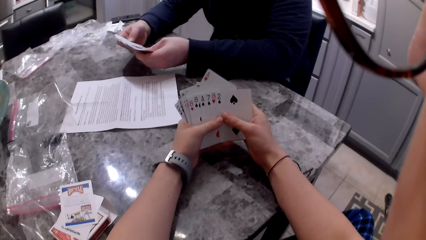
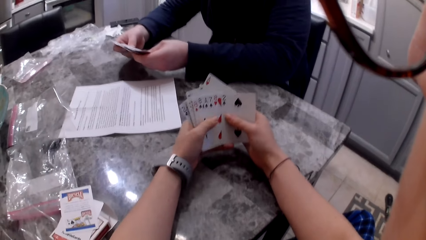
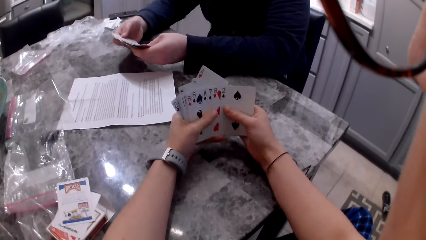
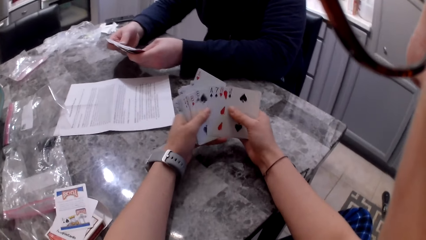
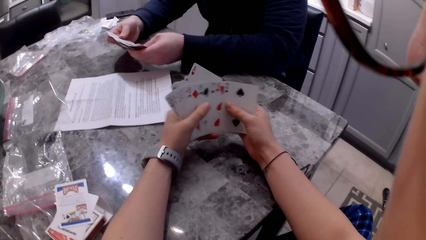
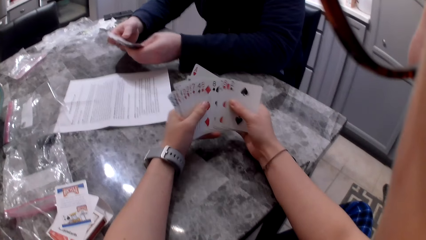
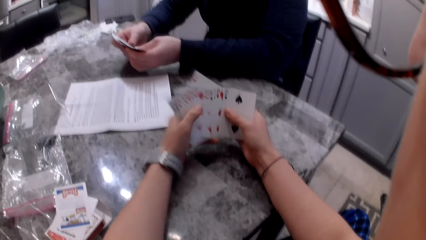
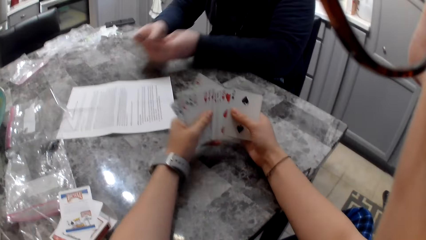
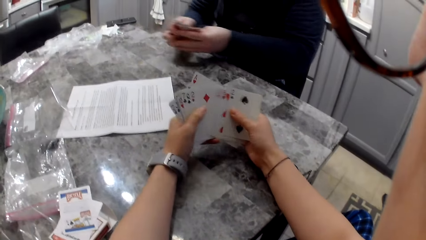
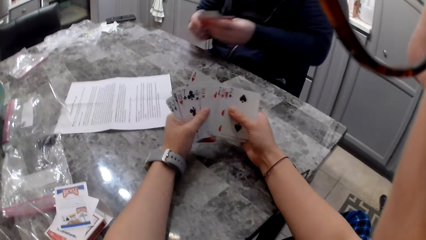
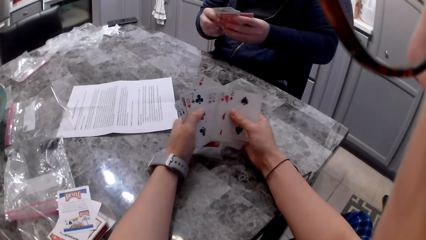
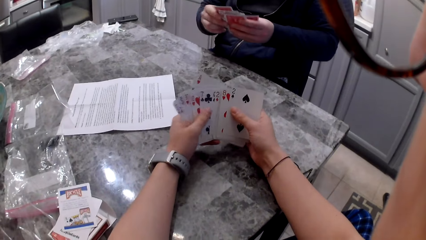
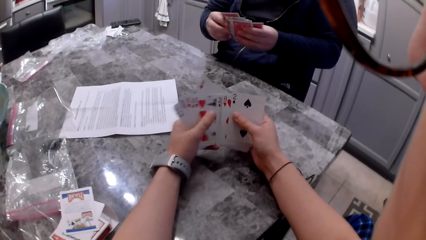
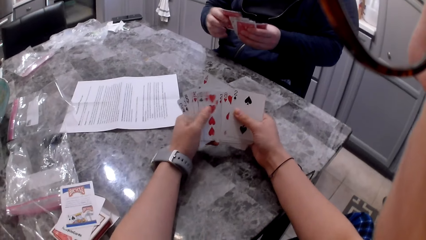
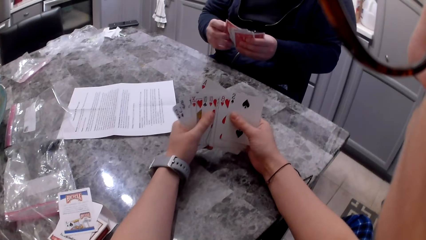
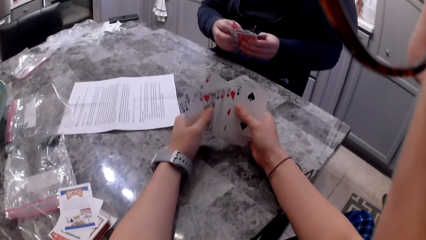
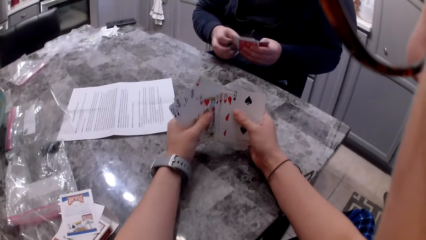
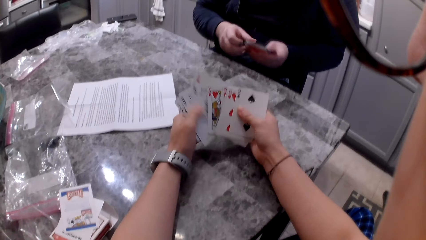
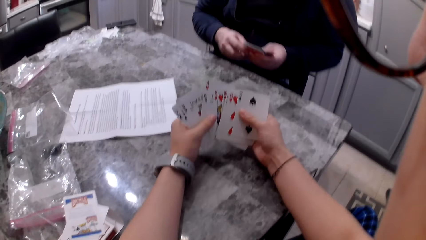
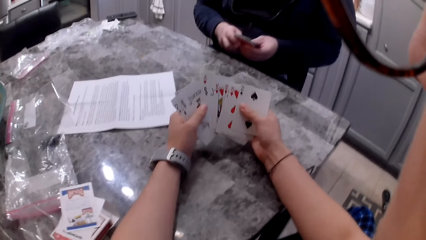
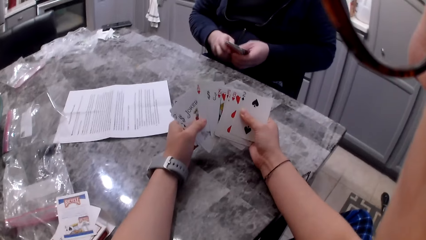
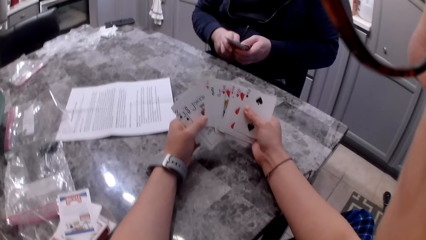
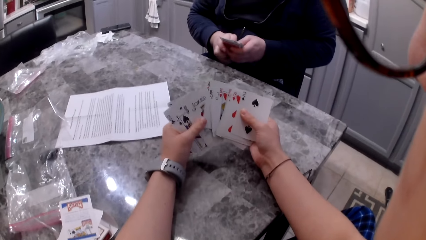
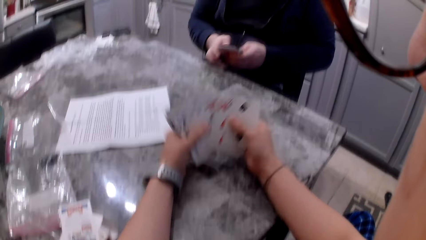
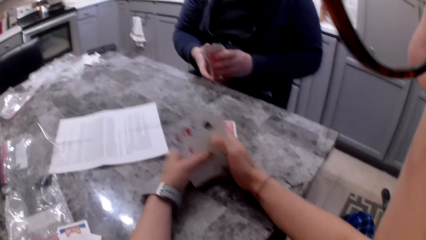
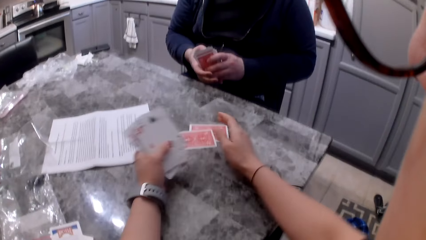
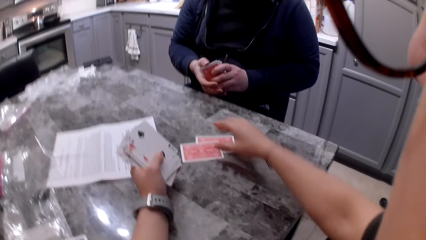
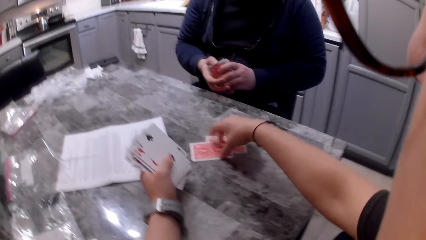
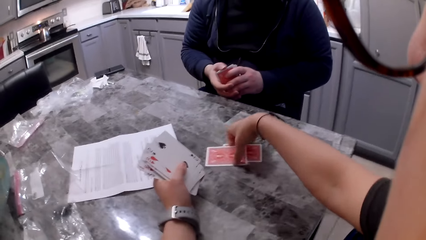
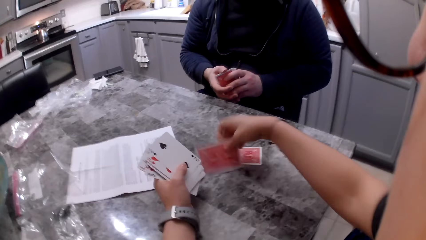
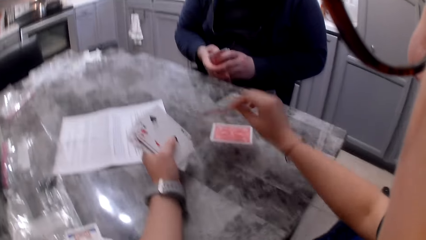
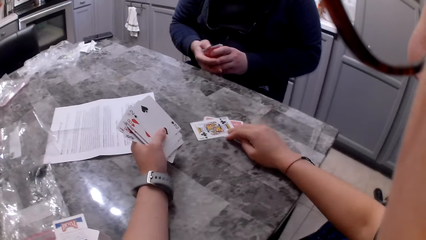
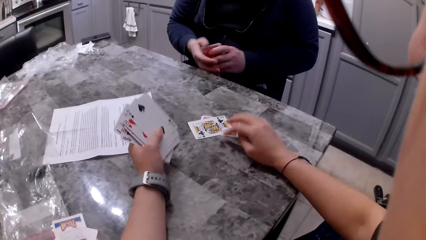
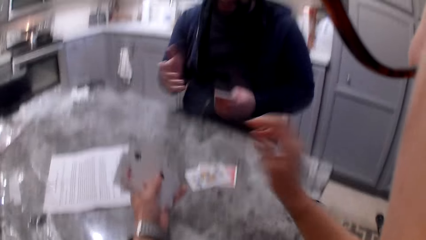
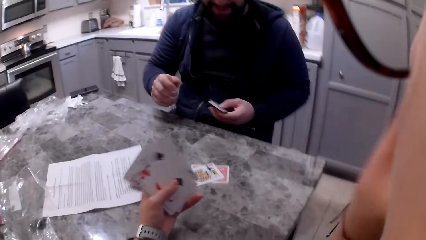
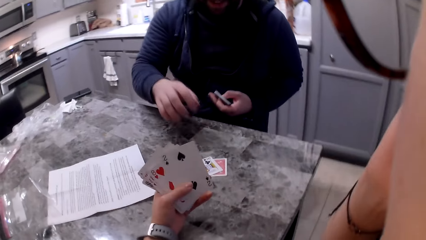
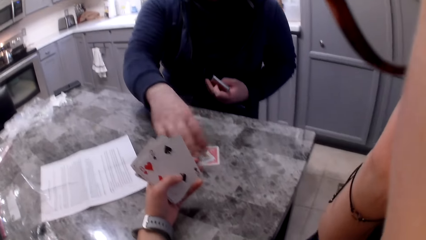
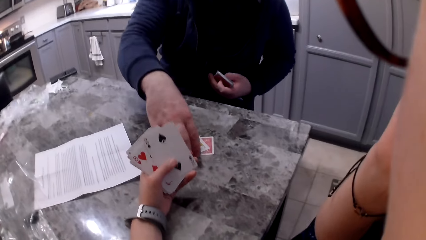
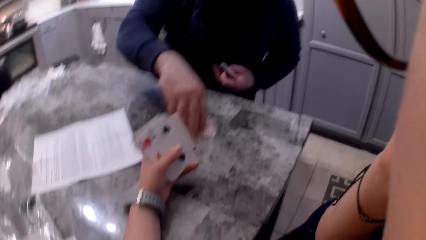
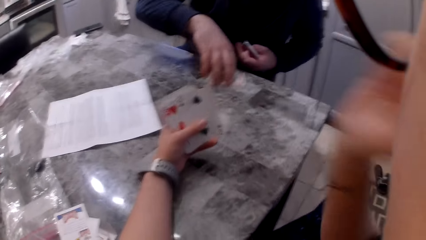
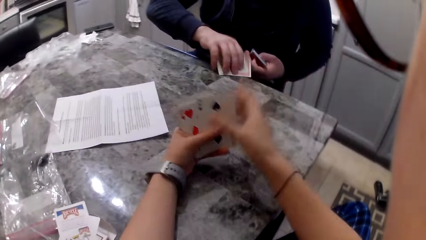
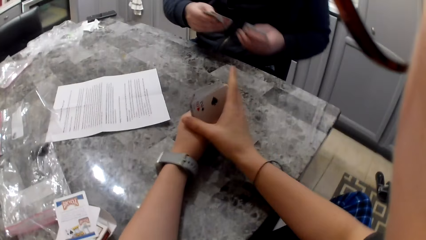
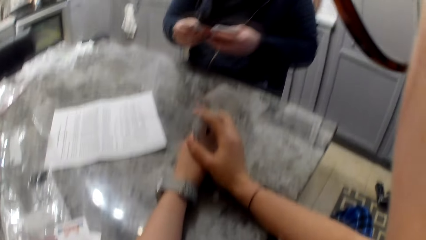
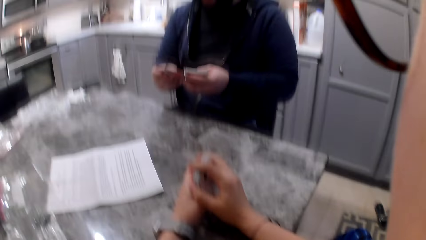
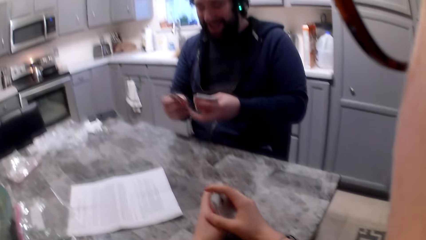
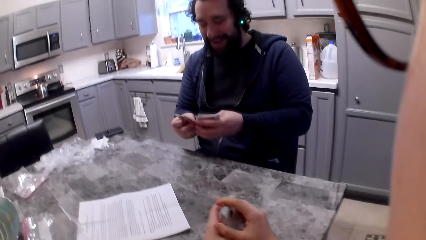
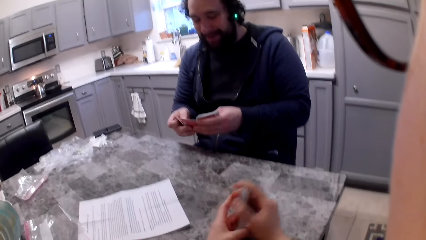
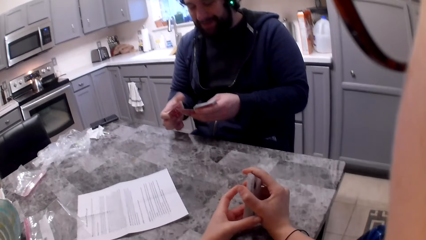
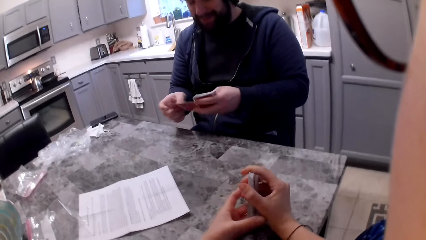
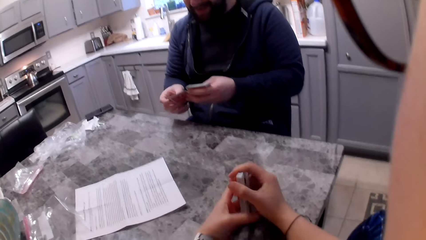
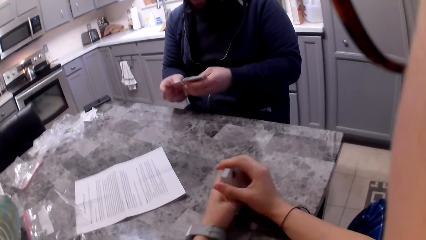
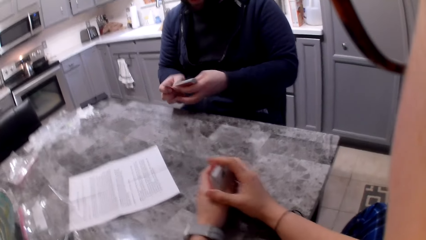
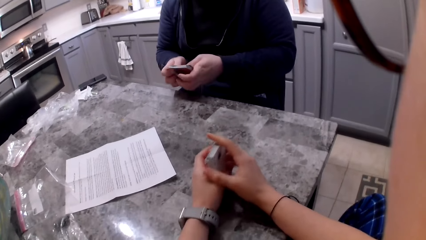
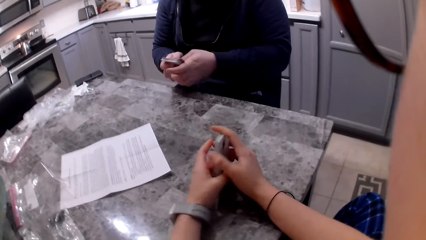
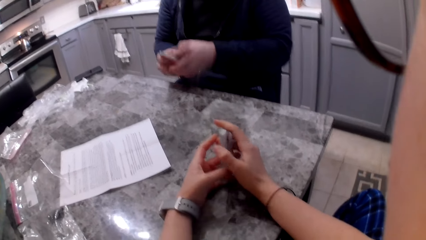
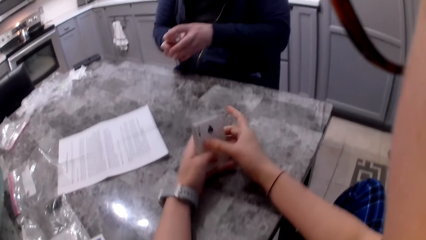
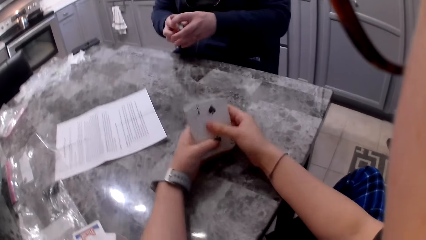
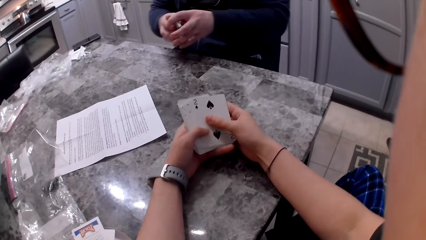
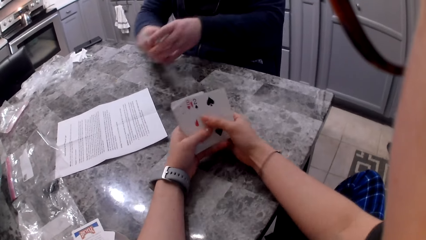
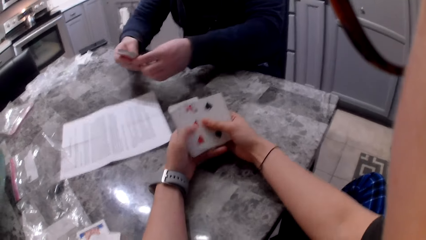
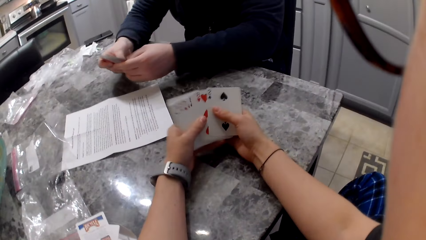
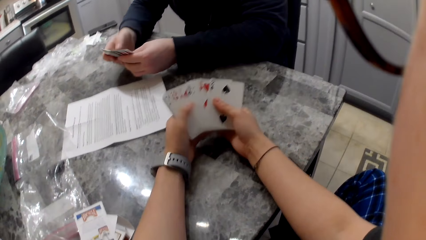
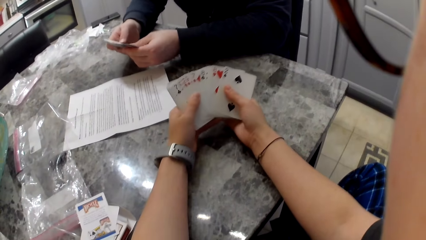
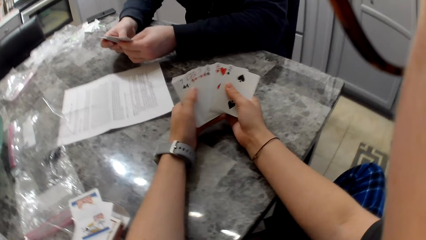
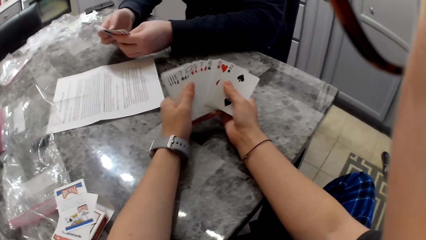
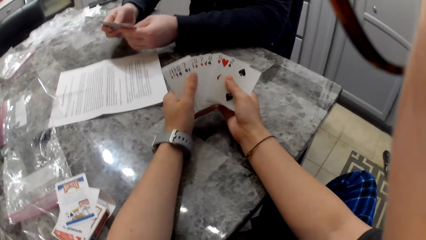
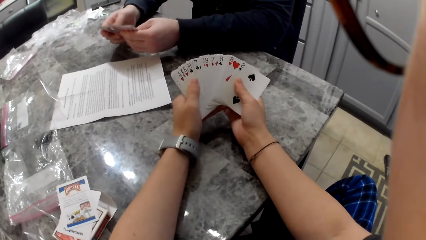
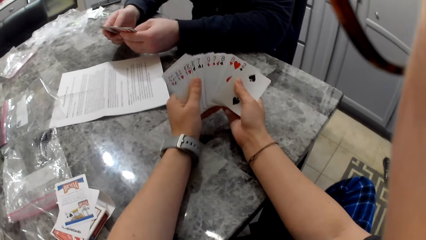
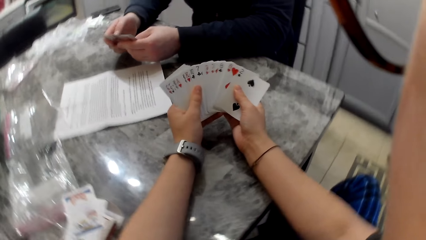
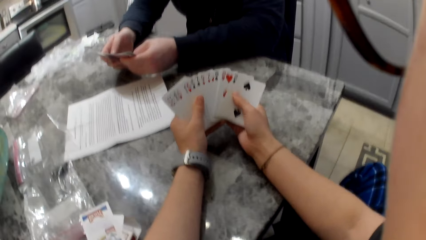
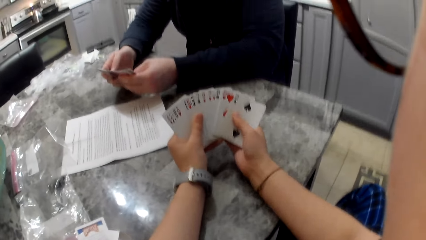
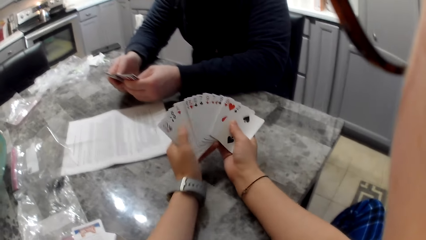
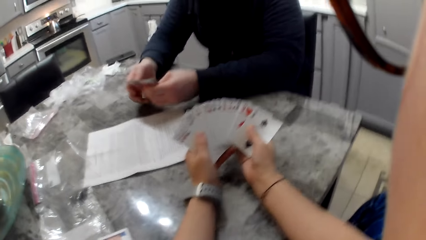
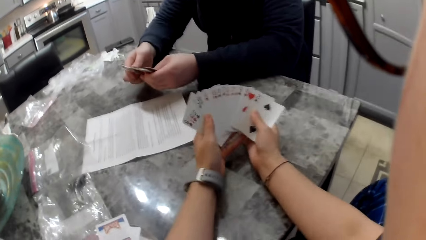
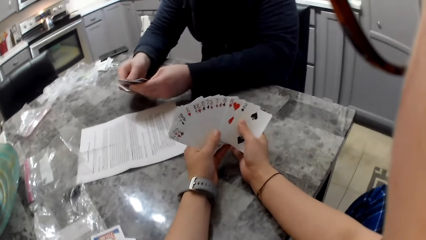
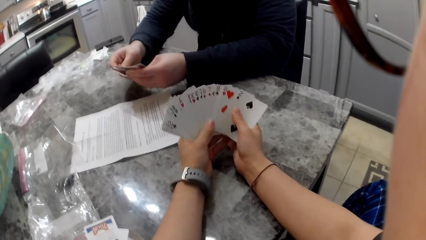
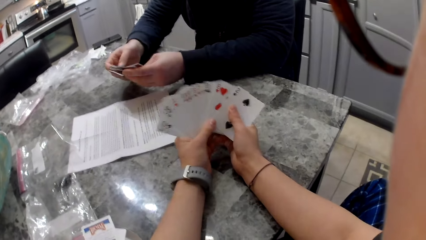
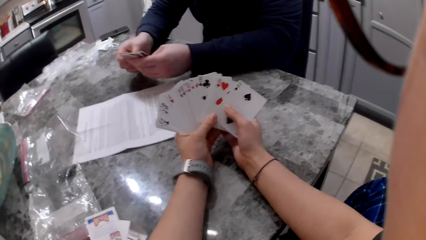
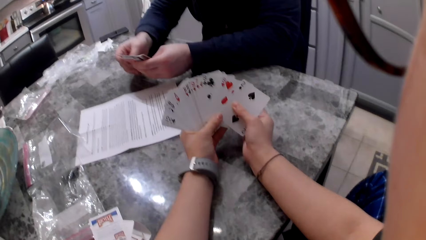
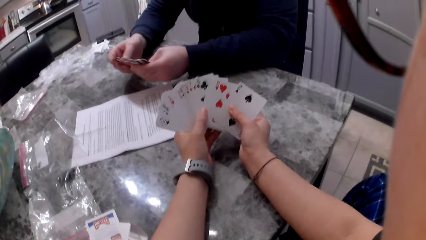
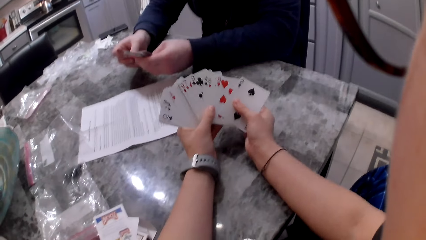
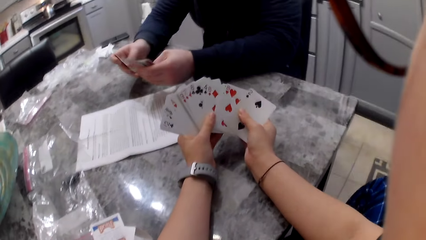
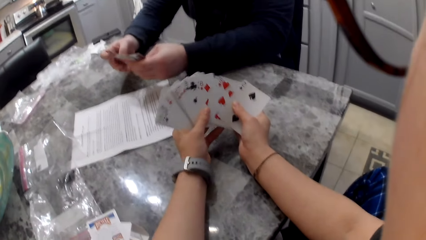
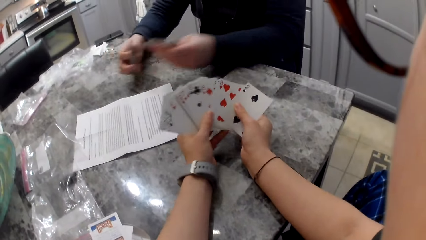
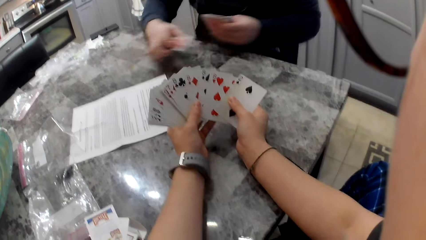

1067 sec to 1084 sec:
A man aligns cards in his hands. The camera wearer flips a card on the counter, lifts her hand to her face and touches her face. The man picks up the cards on the counter with his right hand. The camera wearer drops her hand from her face to the cards. The man adds the card to his cards. The camera wearer aligns the cards in her hands. The man aligns the cards in his hands. The camera wearer shuffles the cards in her hands. The man shuffles the cards in his hands and picks up a card with his right hand.
